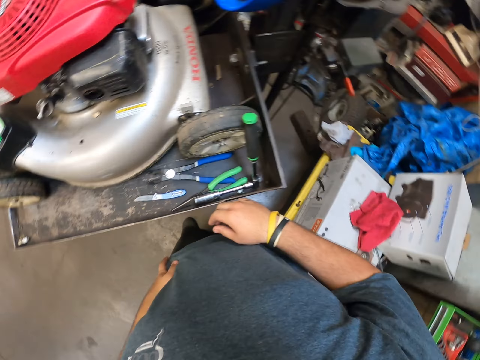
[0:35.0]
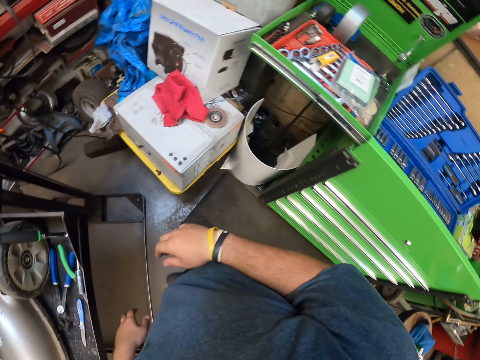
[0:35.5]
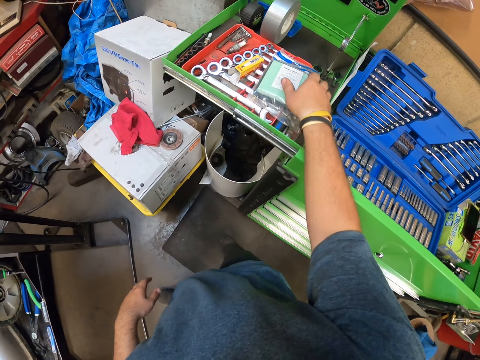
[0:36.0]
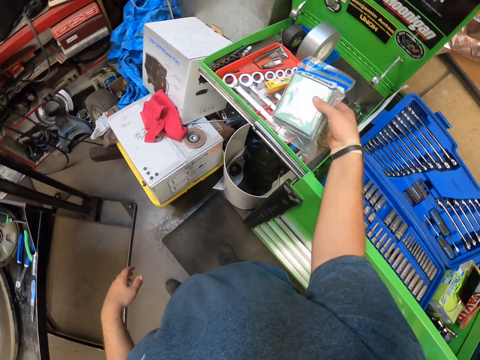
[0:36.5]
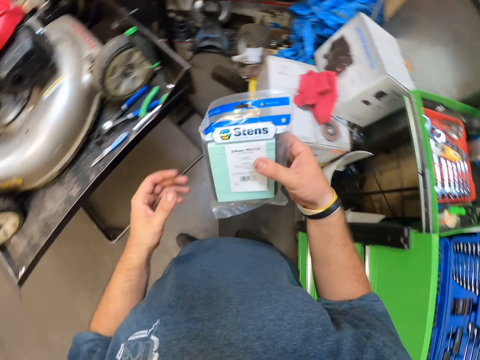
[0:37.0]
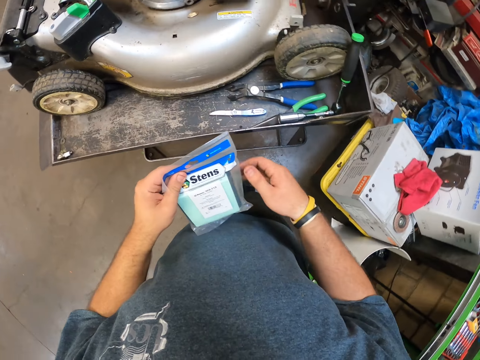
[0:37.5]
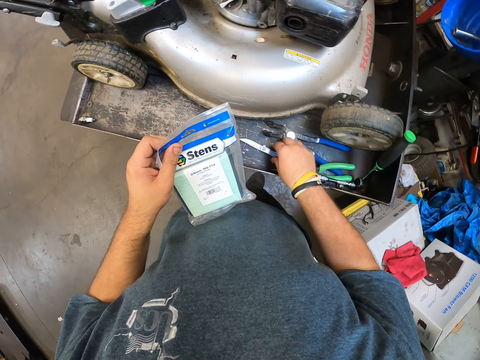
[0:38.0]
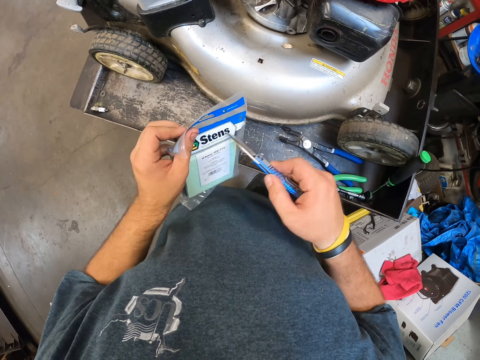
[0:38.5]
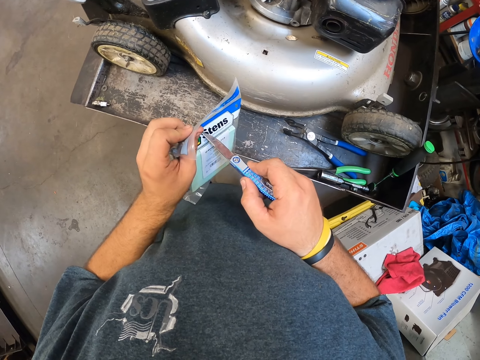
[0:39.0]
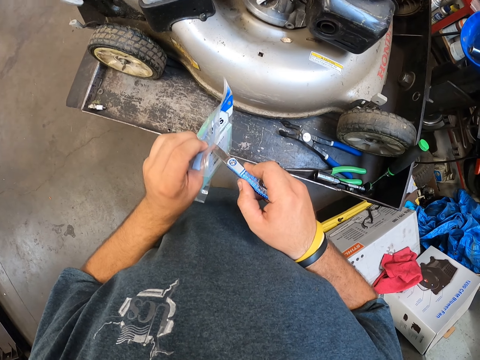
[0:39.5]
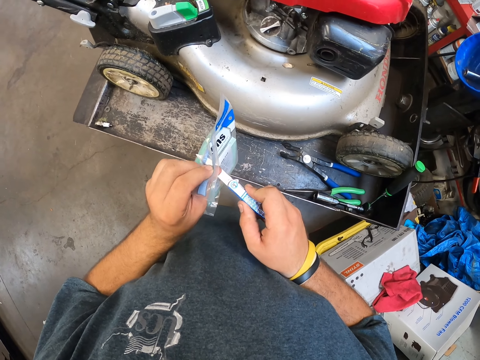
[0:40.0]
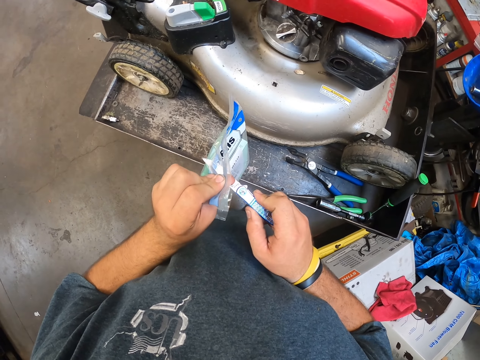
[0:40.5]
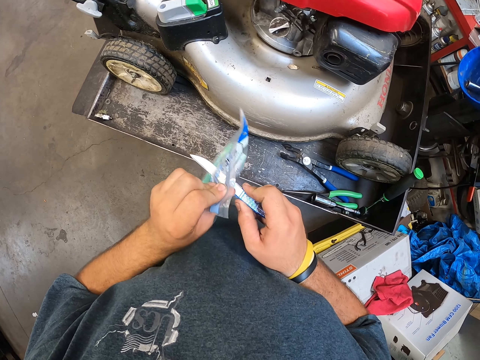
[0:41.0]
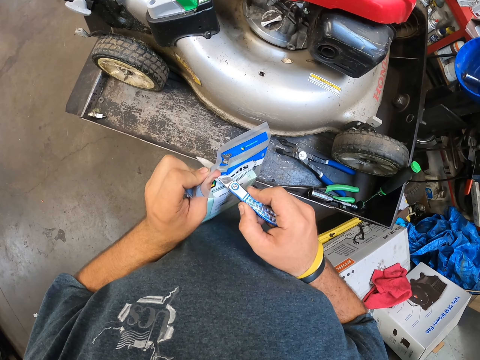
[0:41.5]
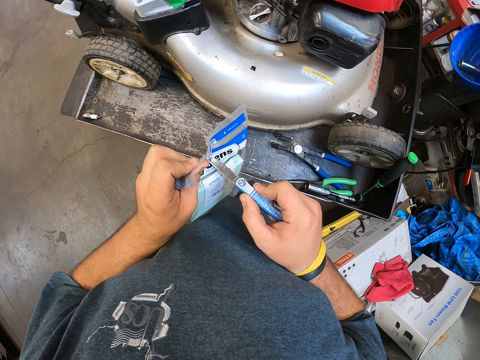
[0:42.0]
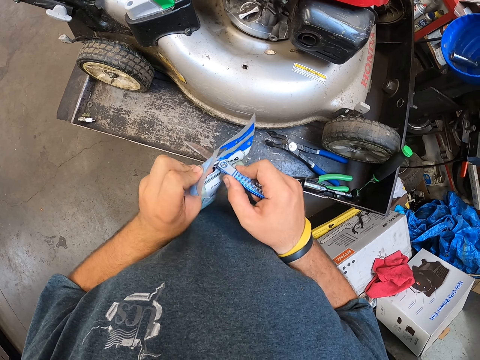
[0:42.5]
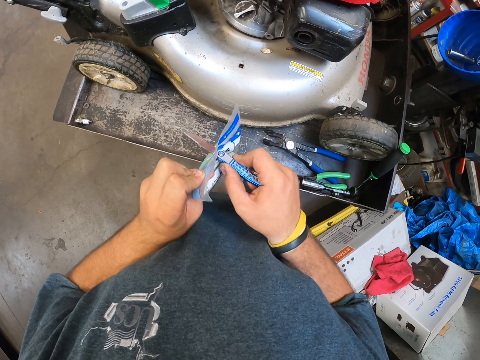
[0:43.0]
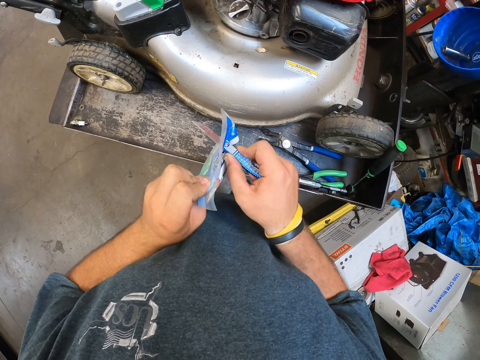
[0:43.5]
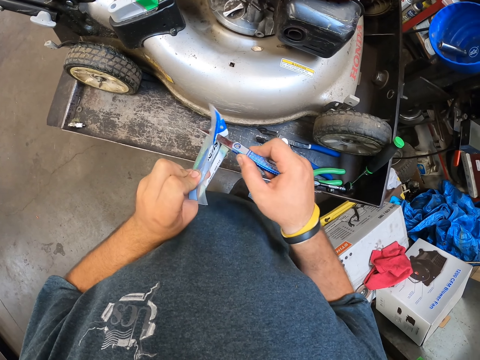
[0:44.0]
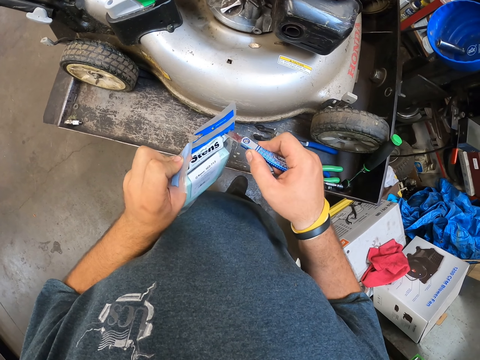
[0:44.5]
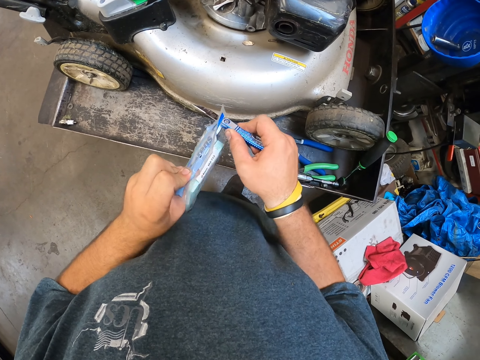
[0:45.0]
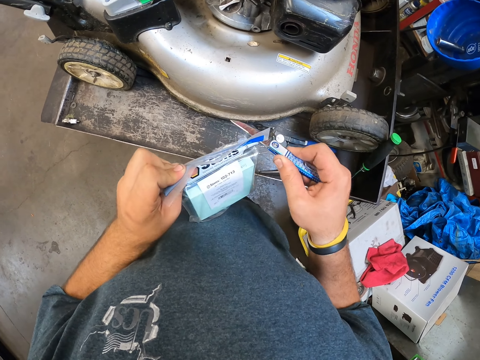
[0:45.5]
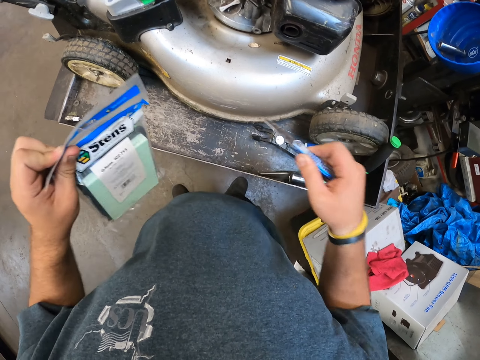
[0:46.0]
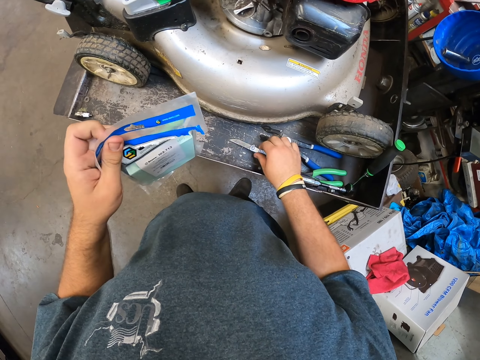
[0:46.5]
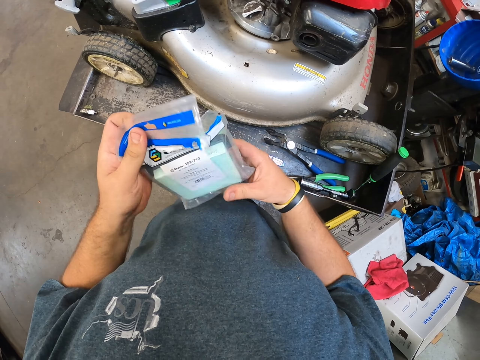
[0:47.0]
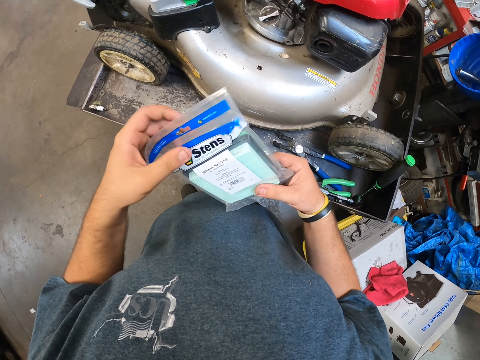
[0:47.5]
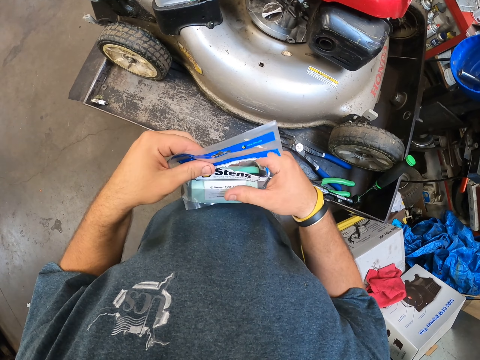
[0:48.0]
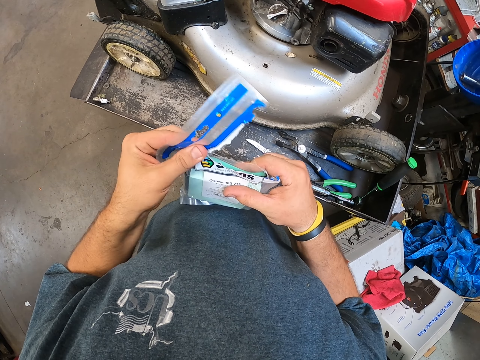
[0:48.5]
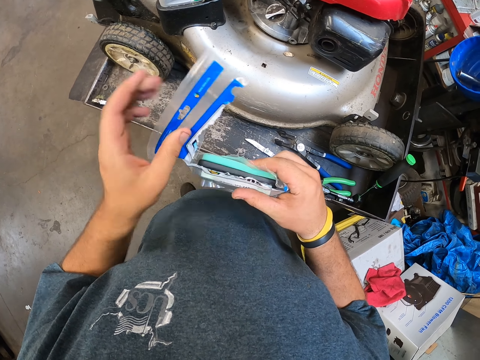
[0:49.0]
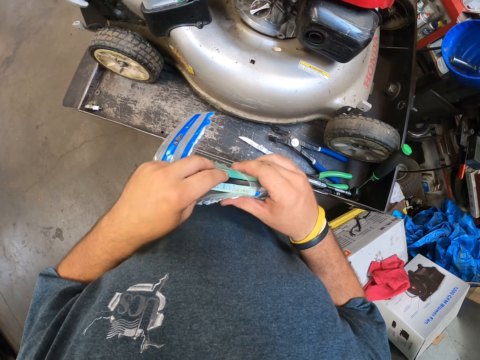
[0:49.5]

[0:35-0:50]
The camera wearer holds the air filter with both hands. They hold the knife. They are cutting the iron paper with the pen knife.

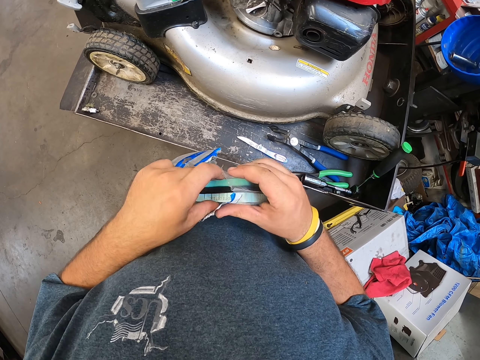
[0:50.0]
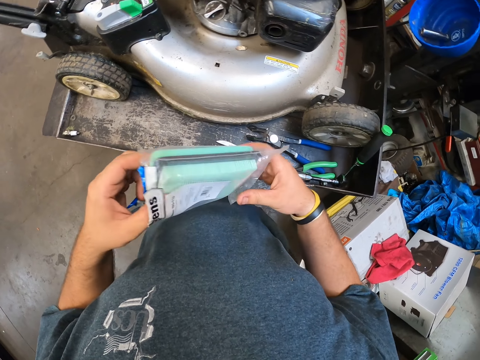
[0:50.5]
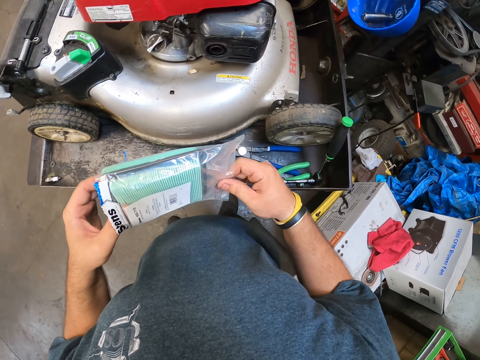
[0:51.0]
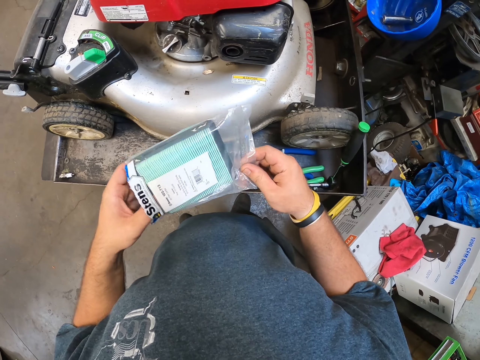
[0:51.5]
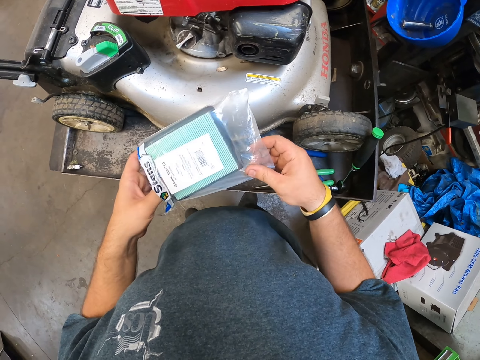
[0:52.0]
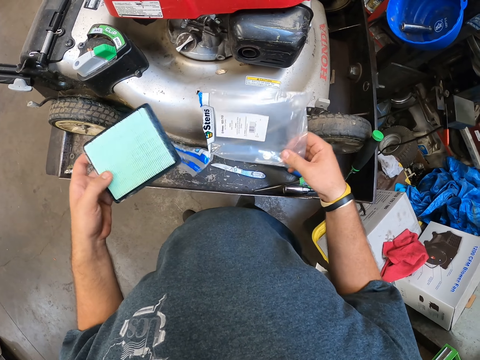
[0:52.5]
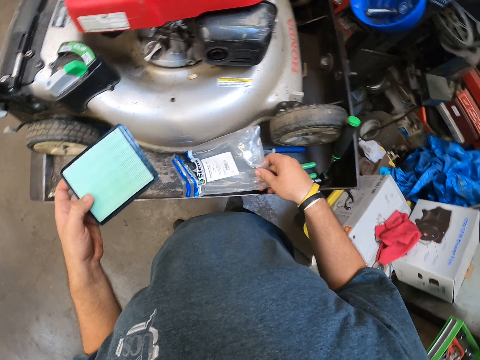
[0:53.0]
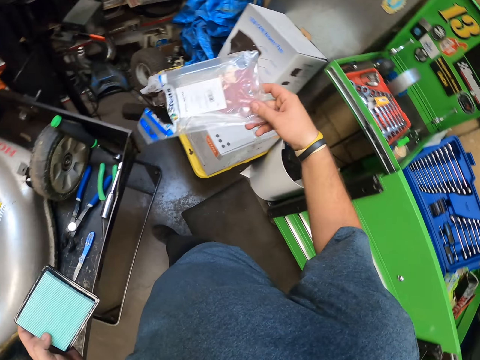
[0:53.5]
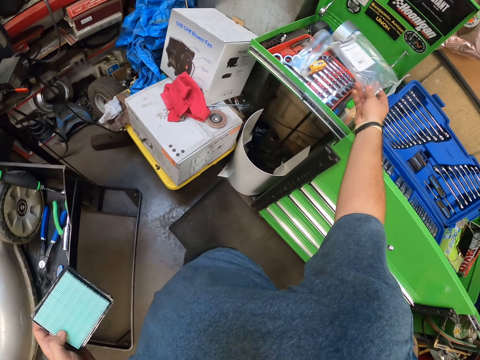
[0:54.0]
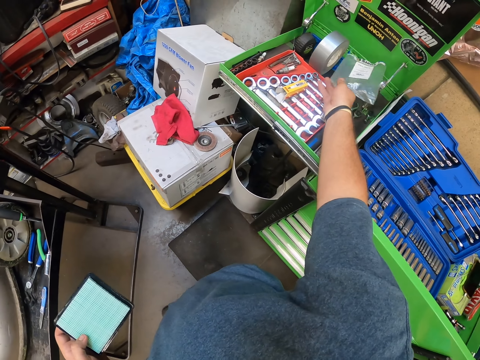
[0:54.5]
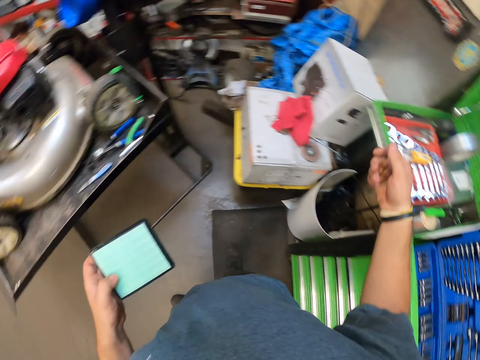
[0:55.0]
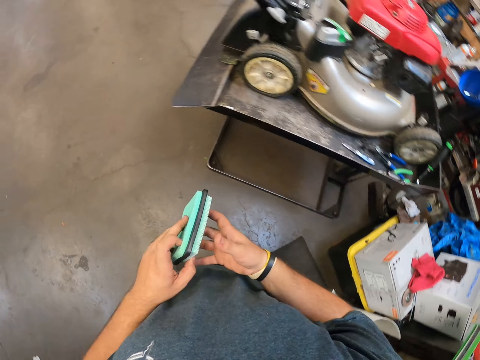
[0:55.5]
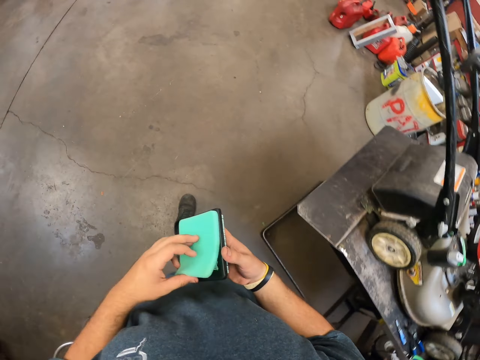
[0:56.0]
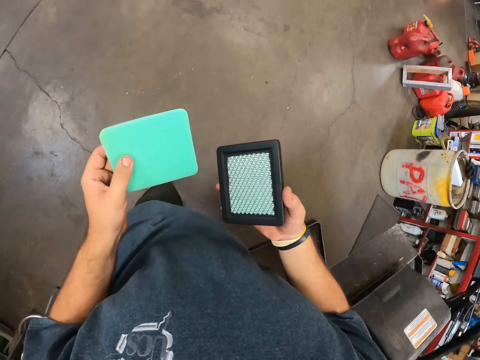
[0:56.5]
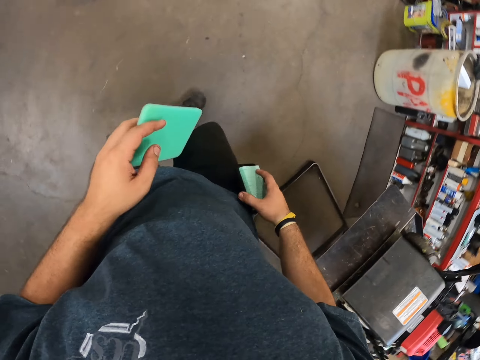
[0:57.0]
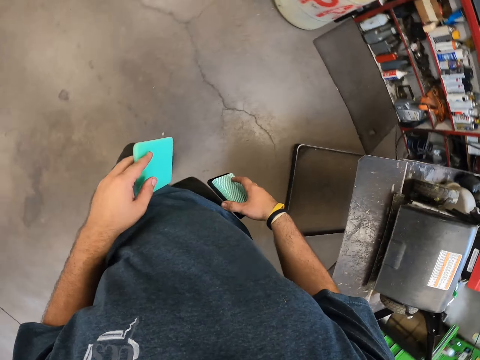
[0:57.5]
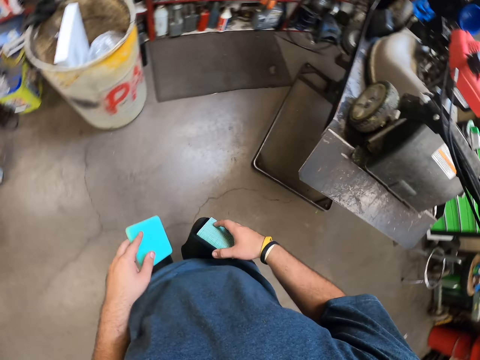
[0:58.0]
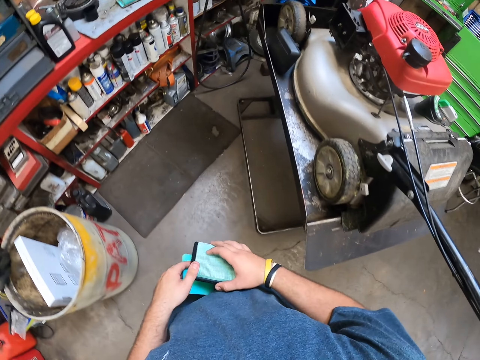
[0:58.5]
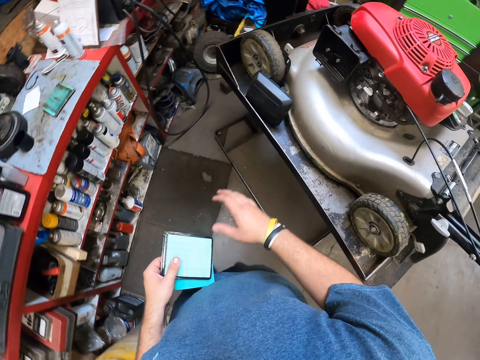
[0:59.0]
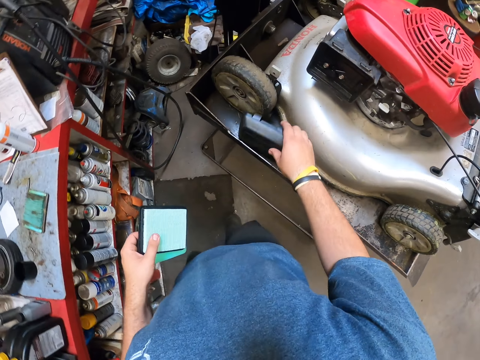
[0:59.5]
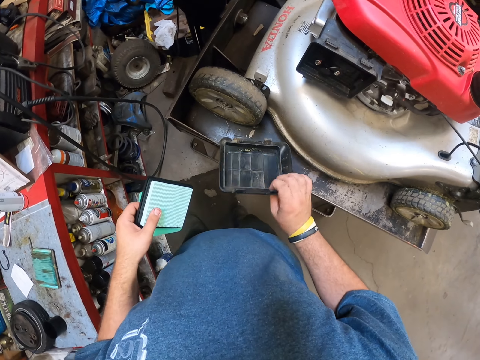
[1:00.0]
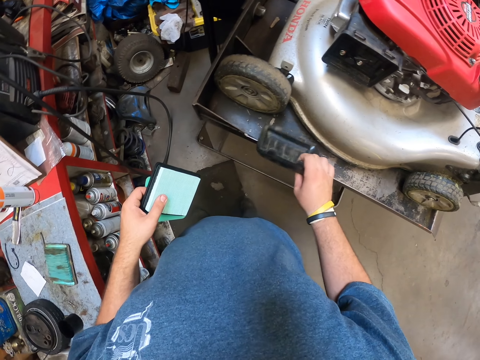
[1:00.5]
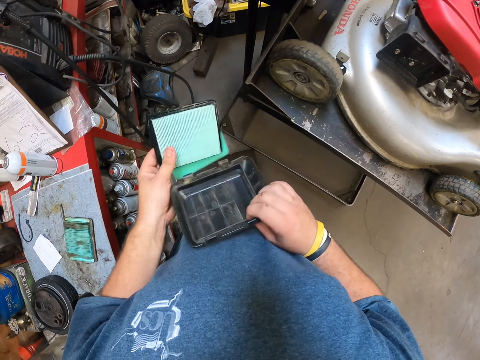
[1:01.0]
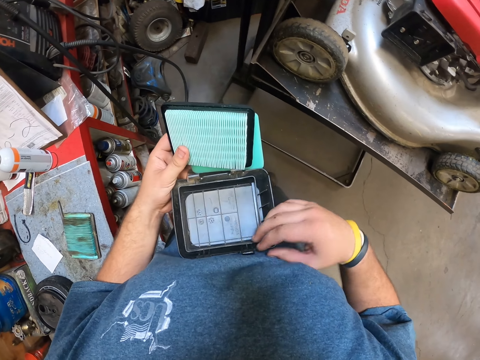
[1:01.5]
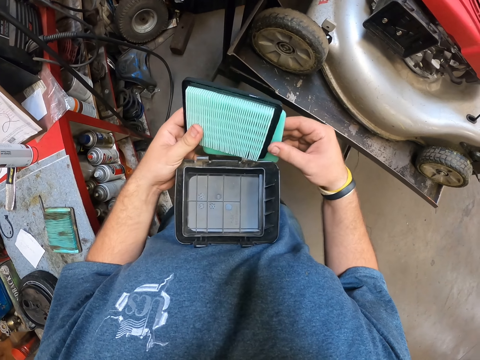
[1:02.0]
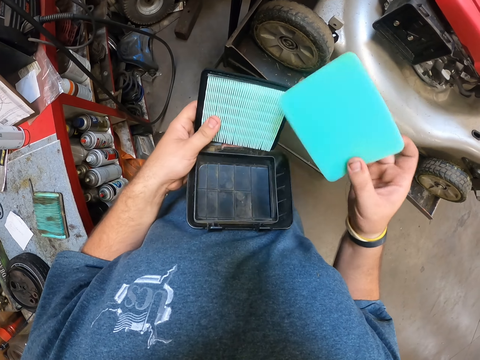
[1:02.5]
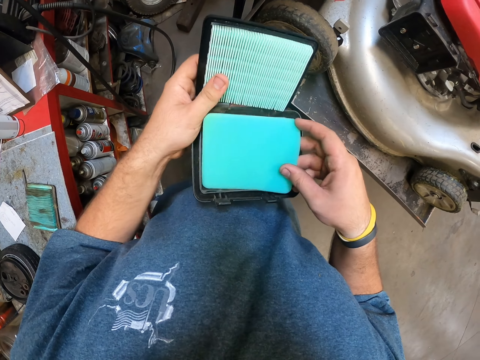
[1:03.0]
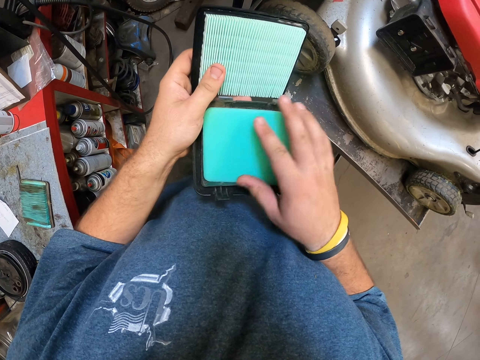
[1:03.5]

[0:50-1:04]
The camera wearer holds the air filter. They hold the cover.
